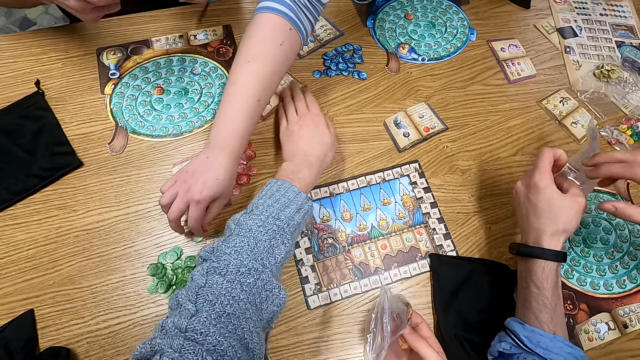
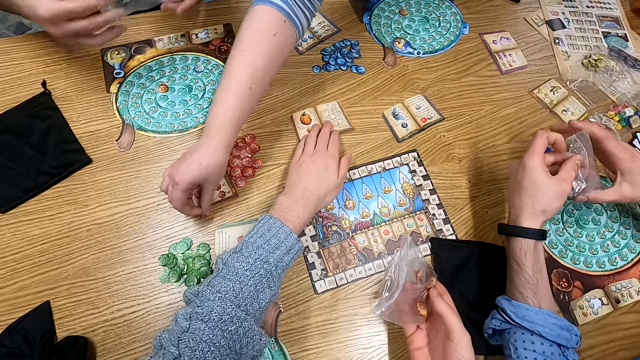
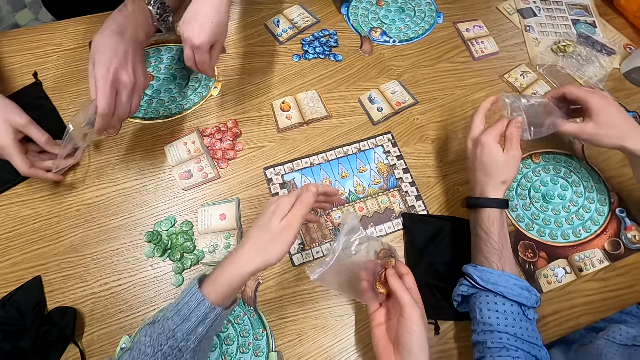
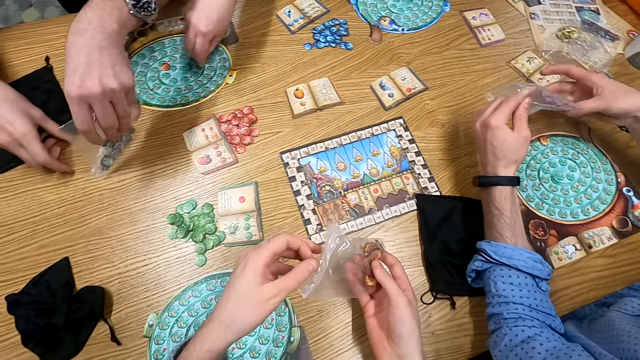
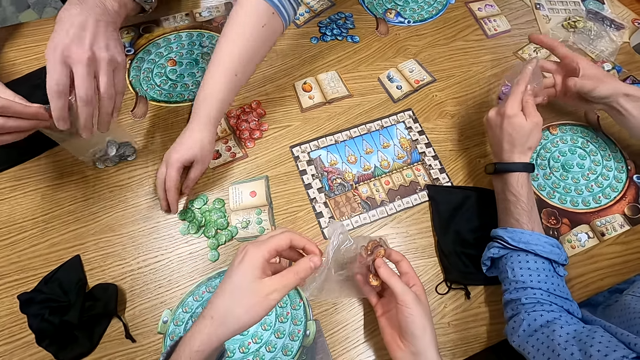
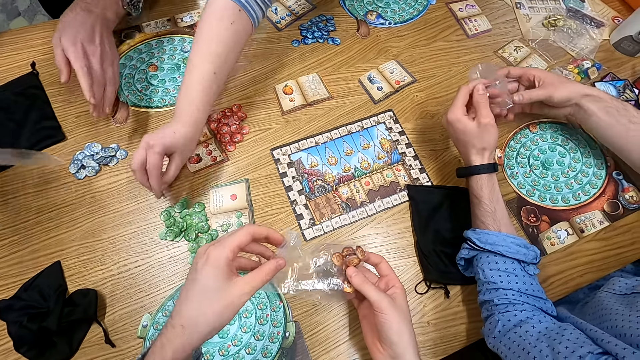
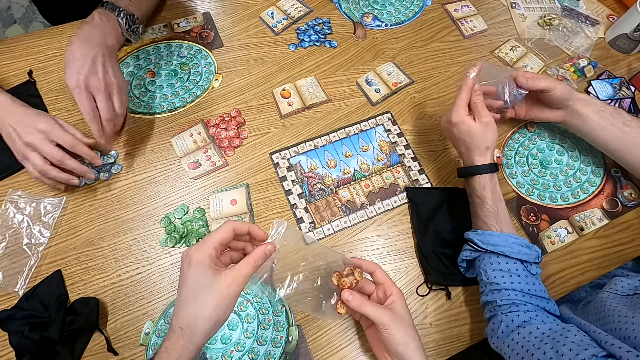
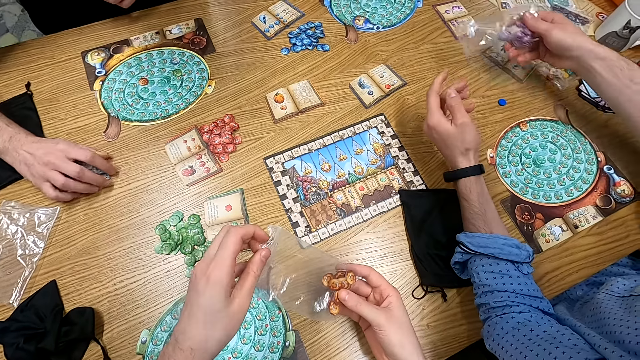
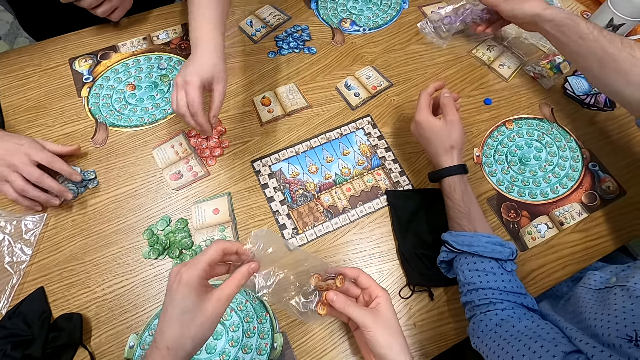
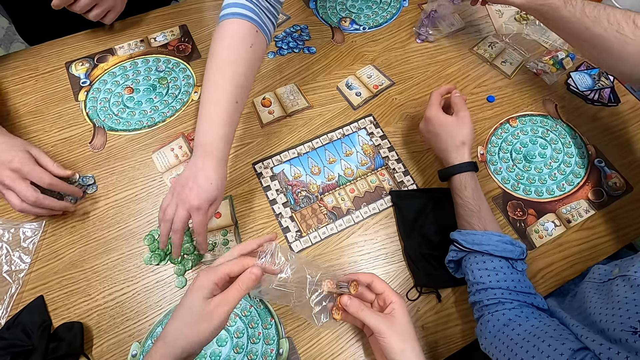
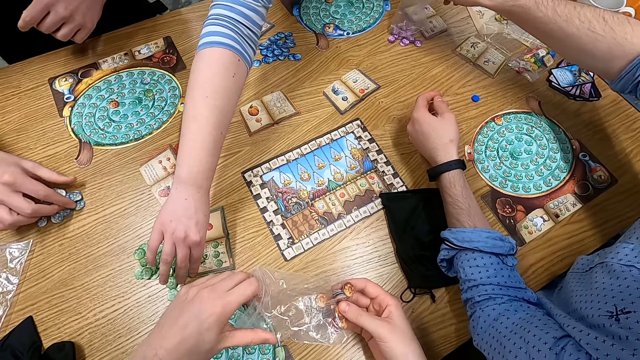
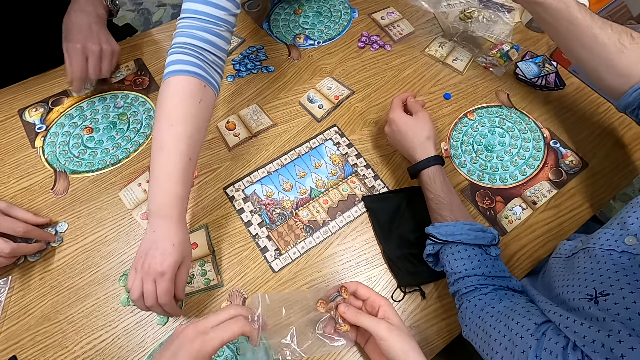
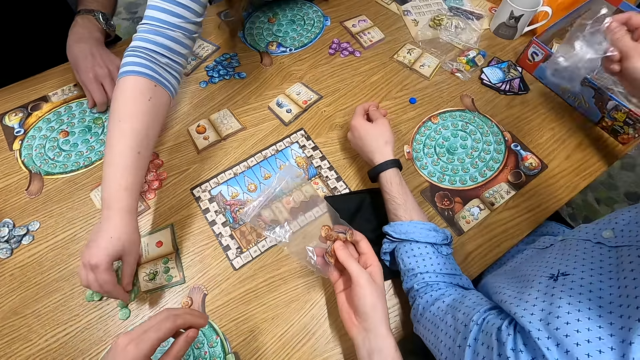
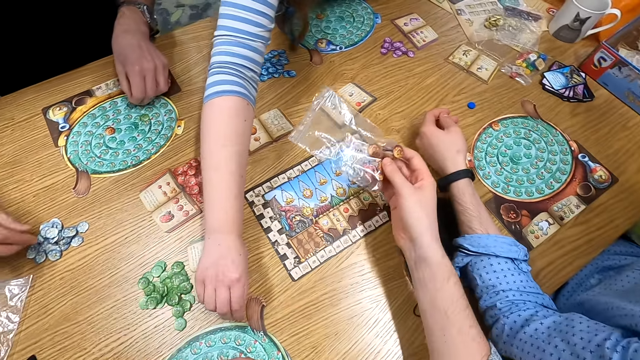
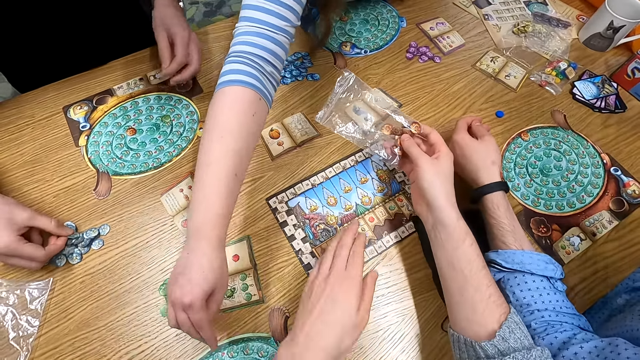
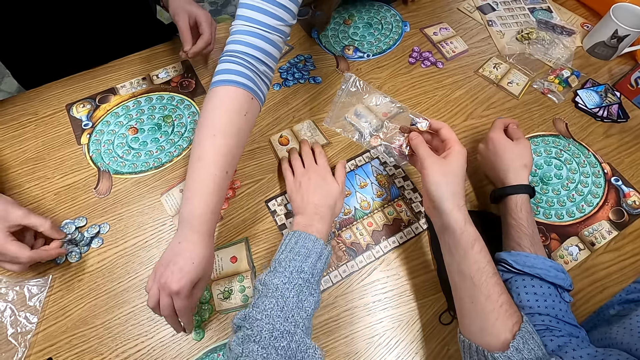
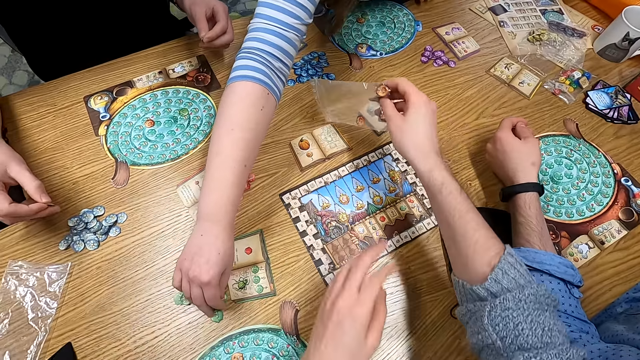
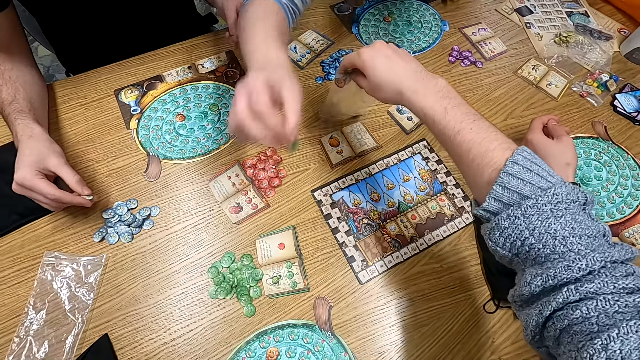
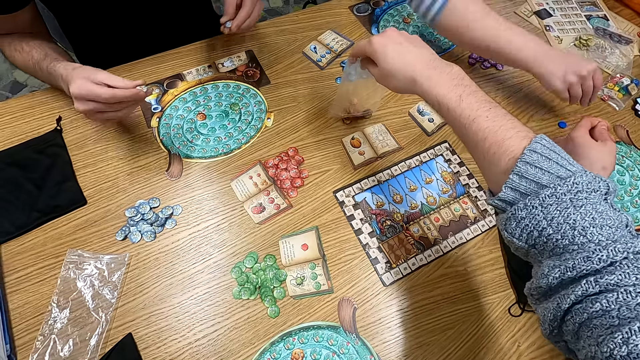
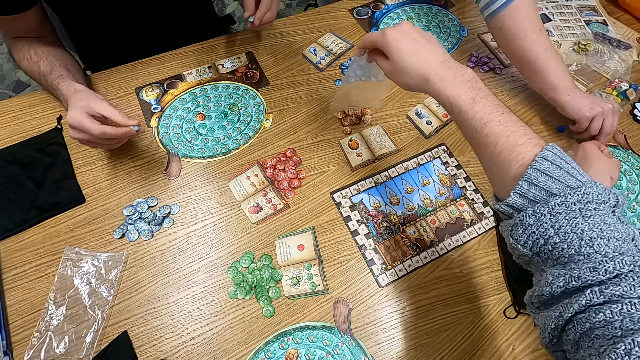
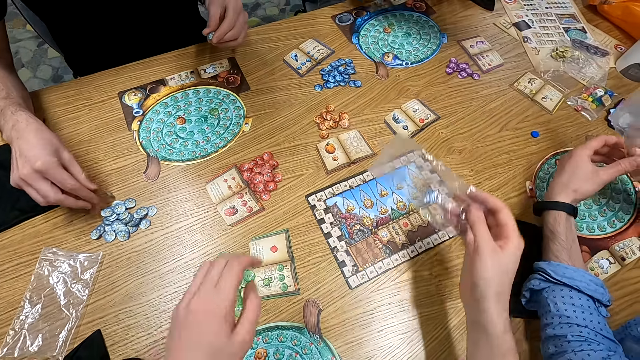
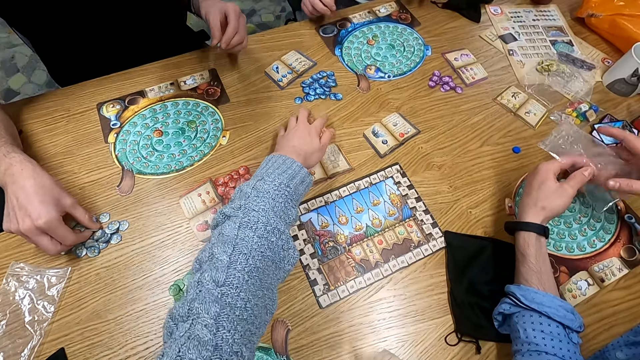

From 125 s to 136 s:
A man holds something. A woman picks a counter. Another man holds a polythene paper. The first man picks something on the table. A third man pours counters on a table. The camera wearer holds a polythene paper. The second man holds the polythene paper. The third man holds something on the table. The second man pours counters on the table. The first man holds something on the table. The second man holds the polythene paper. The first man holds something on the table. The camera wearer pours counters on the table. The third man holds something.

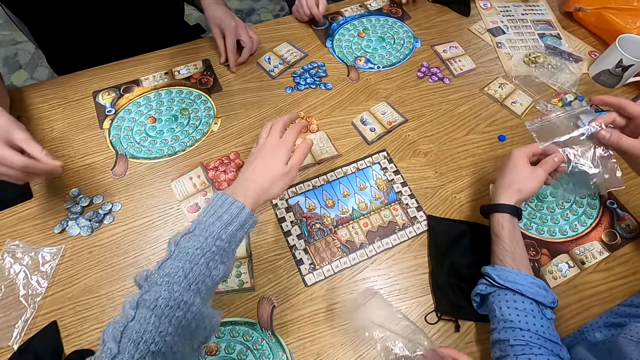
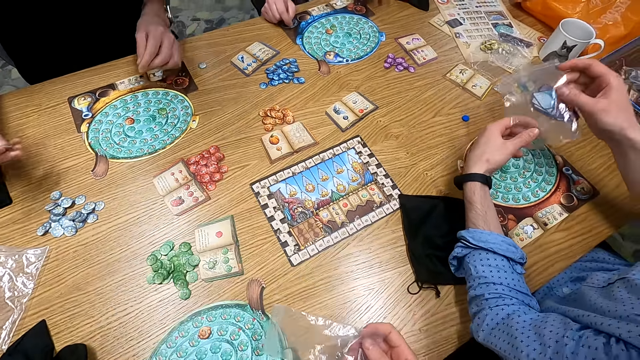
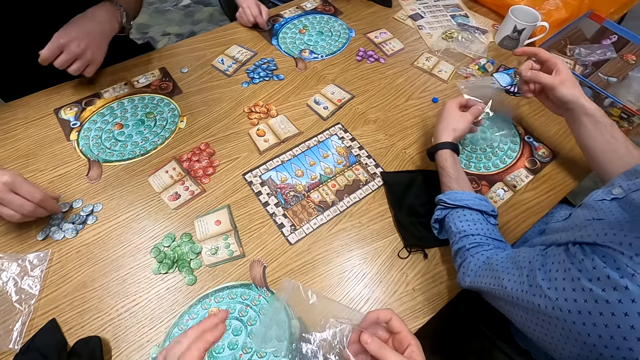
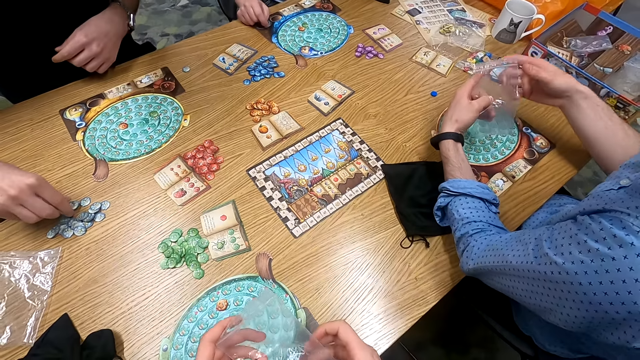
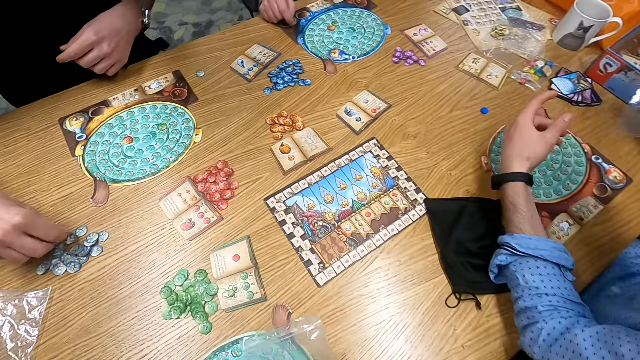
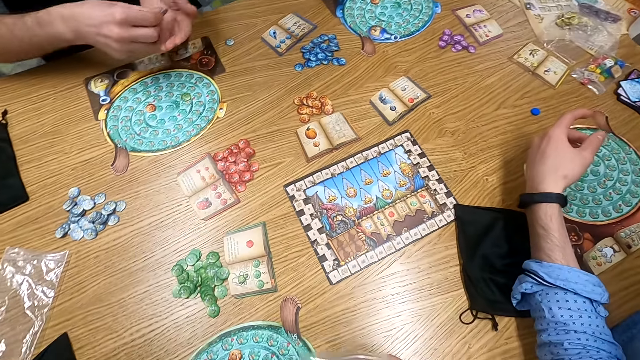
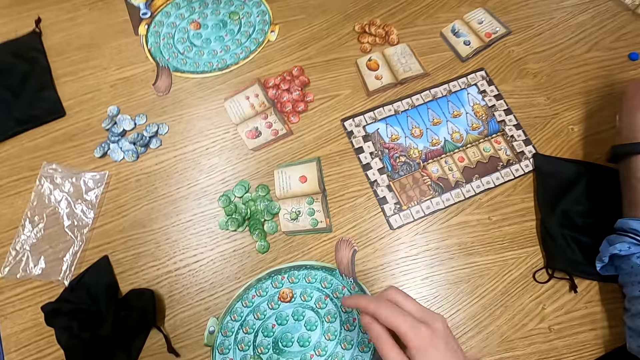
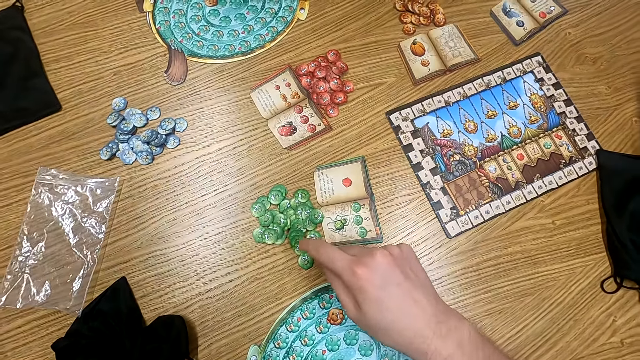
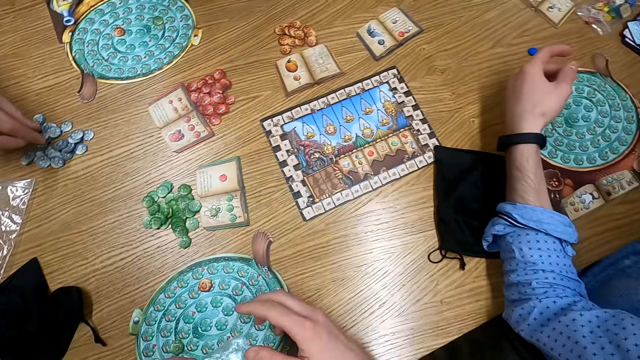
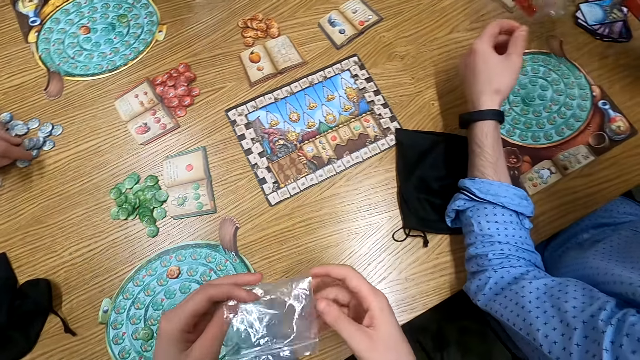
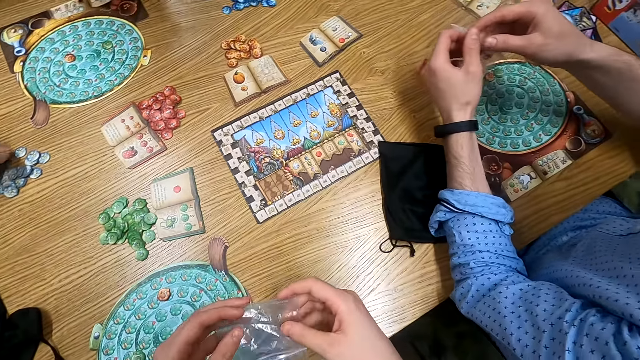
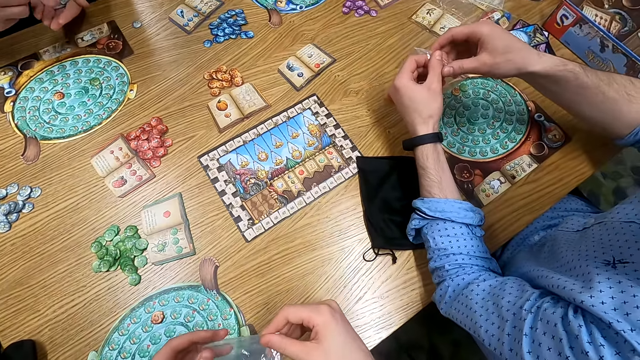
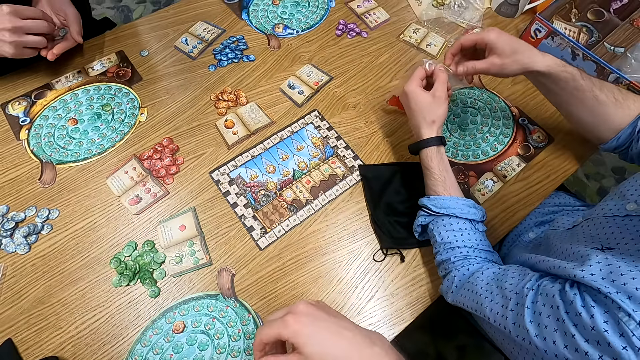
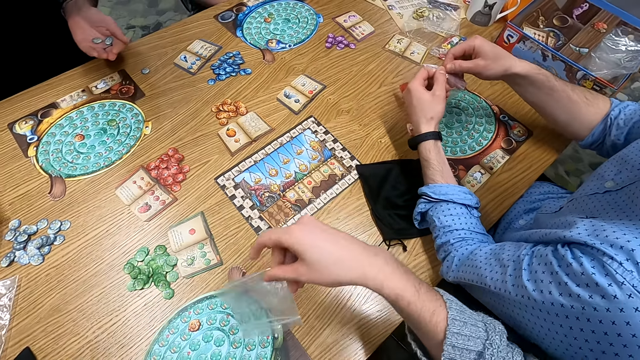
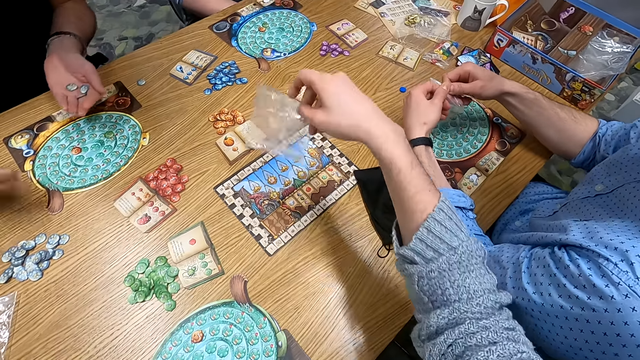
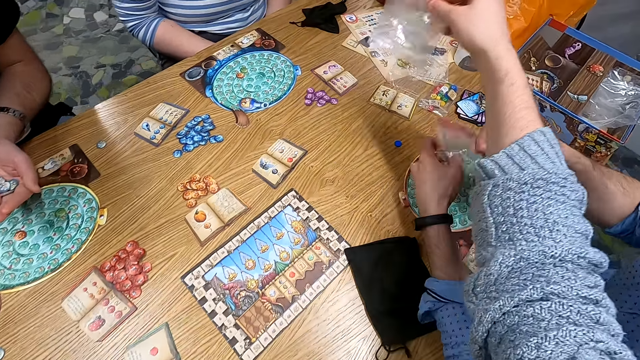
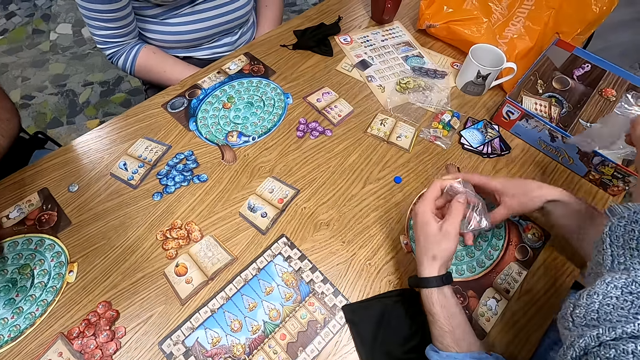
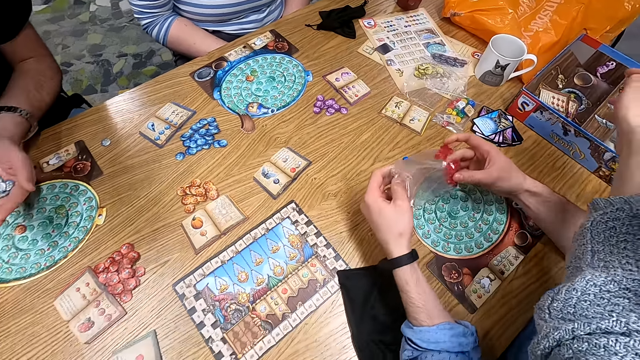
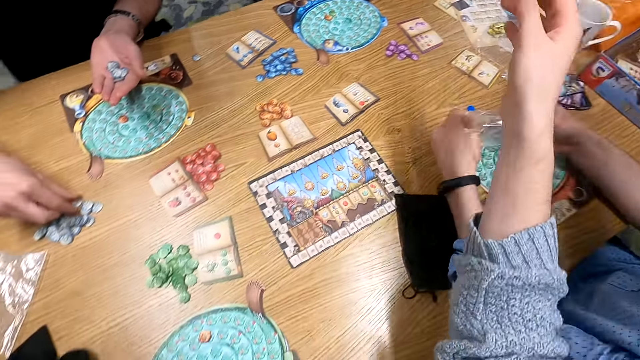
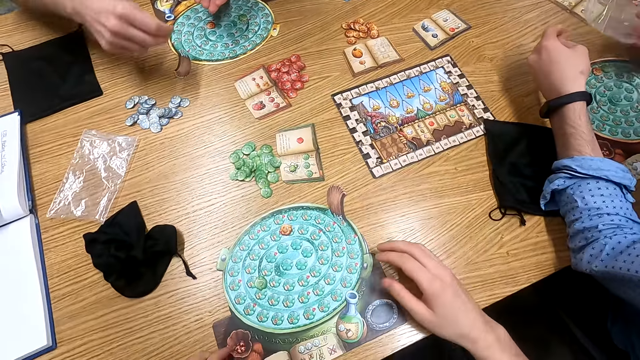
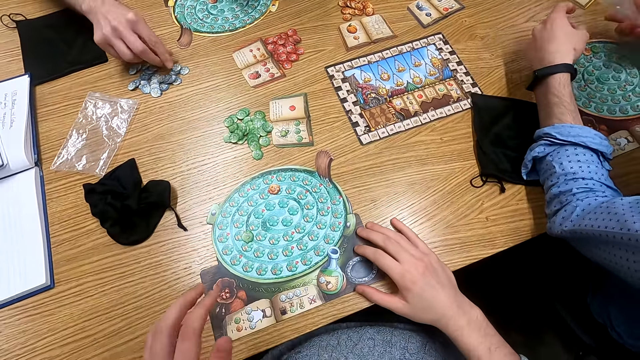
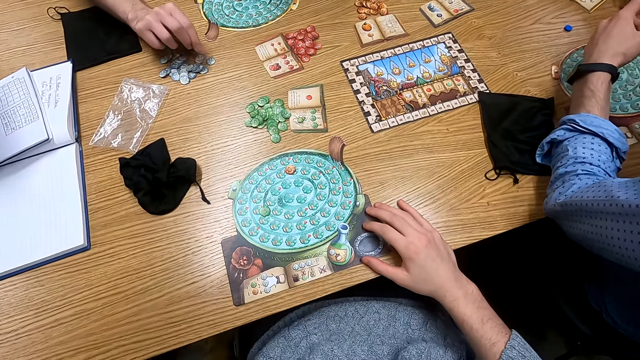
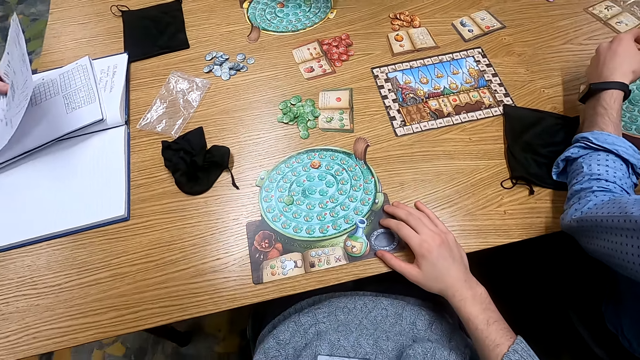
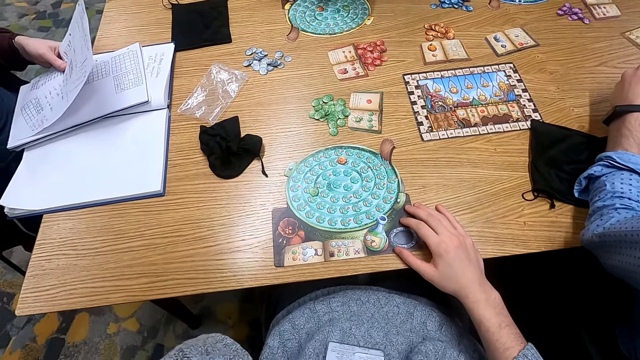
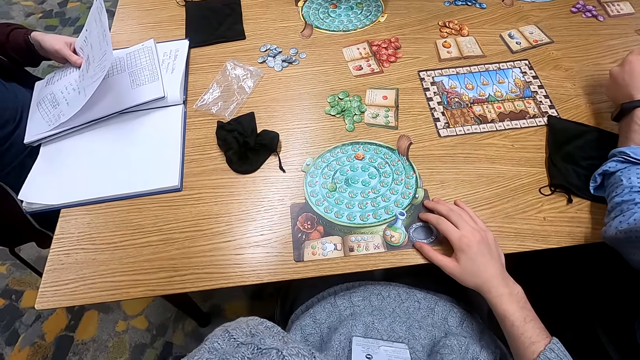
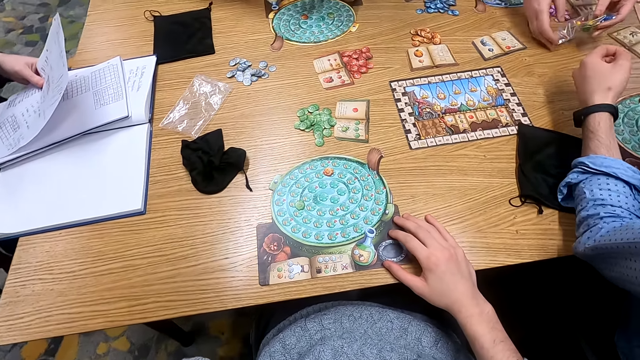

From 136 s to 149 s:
The camera wearer holds something. A man holds a polythene paper. The camera wearer turns to the side. Another man puts a zipper bag in a box. The camera wearer holds something. They turn to the side. They hold a polythene paper. The first man holds the polythene paper. The other man opens a zipper bag. A third man holds something. The camera wearer holds the polythene paper. They put the polythene in a box. They turn to the side. The third man holds something. The camera wearer holds a paper on the table. The third man holds something. The camera wearer turns to the side. A fourth man holds a book.
